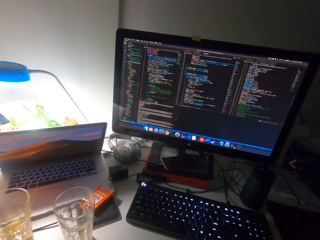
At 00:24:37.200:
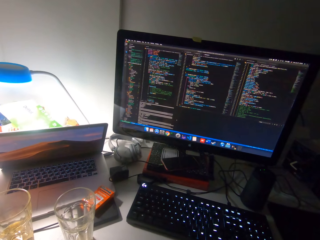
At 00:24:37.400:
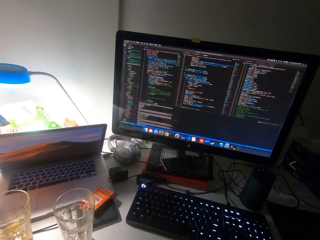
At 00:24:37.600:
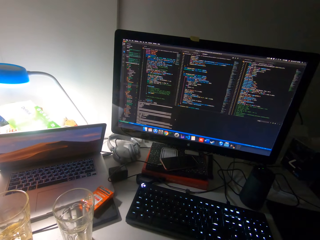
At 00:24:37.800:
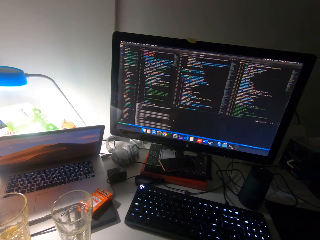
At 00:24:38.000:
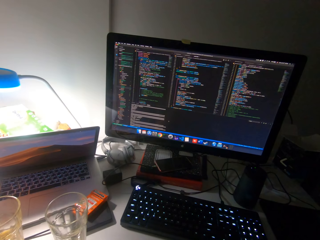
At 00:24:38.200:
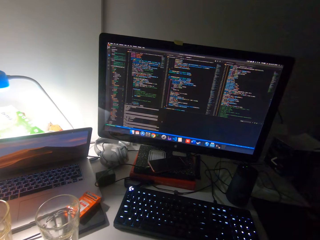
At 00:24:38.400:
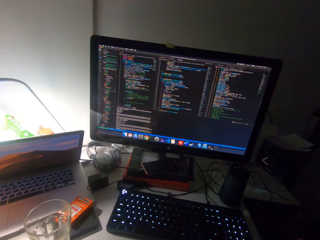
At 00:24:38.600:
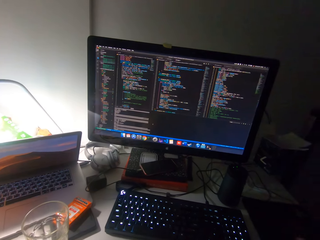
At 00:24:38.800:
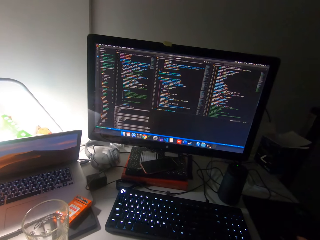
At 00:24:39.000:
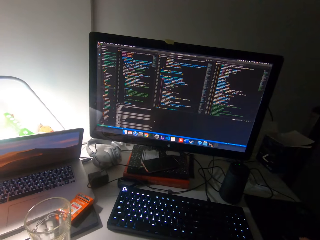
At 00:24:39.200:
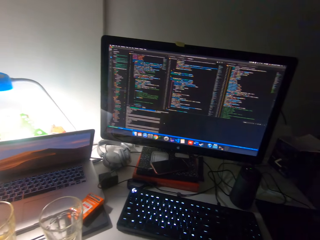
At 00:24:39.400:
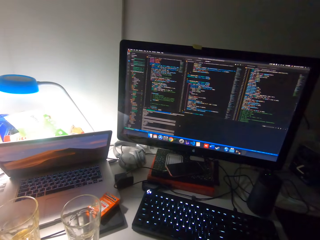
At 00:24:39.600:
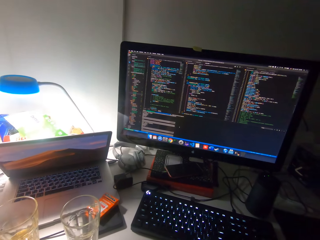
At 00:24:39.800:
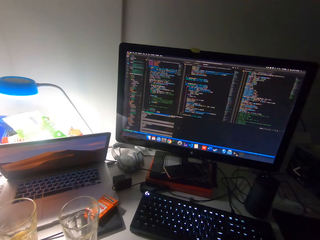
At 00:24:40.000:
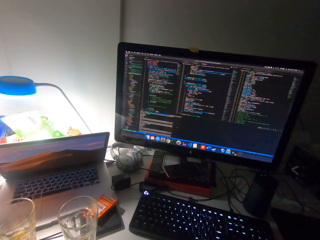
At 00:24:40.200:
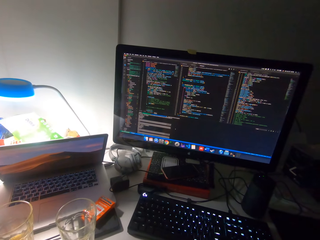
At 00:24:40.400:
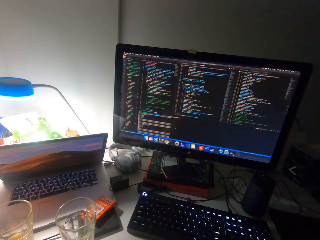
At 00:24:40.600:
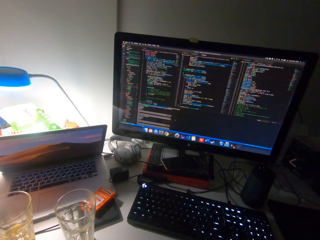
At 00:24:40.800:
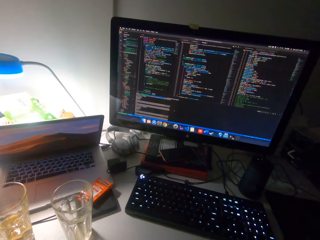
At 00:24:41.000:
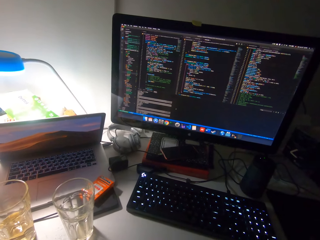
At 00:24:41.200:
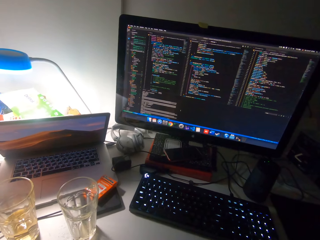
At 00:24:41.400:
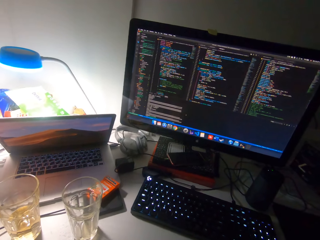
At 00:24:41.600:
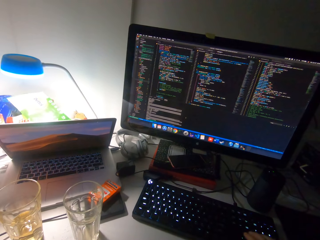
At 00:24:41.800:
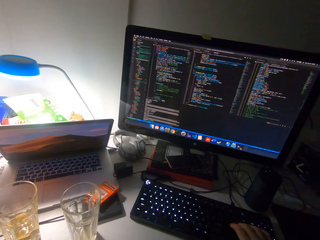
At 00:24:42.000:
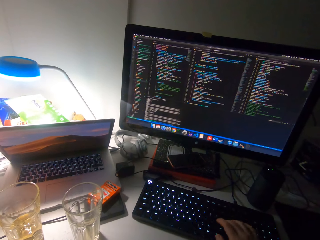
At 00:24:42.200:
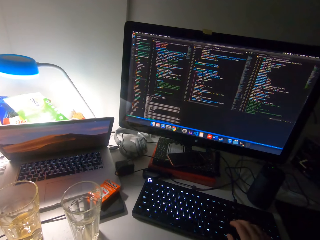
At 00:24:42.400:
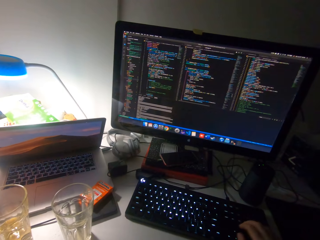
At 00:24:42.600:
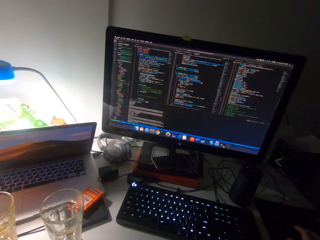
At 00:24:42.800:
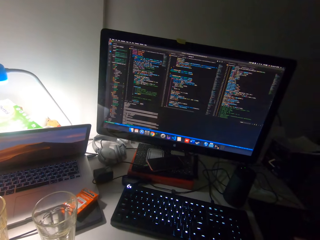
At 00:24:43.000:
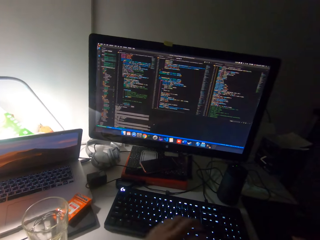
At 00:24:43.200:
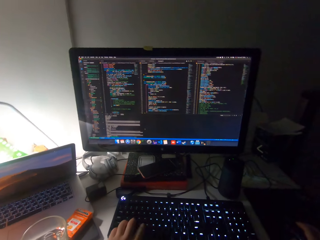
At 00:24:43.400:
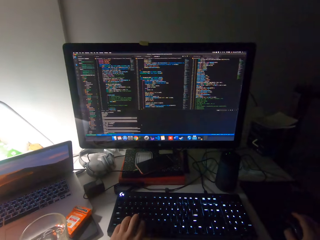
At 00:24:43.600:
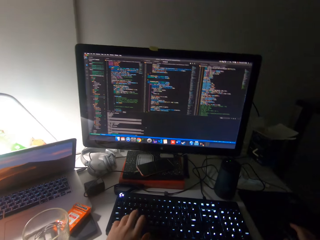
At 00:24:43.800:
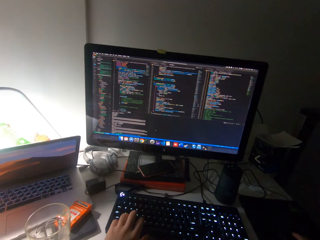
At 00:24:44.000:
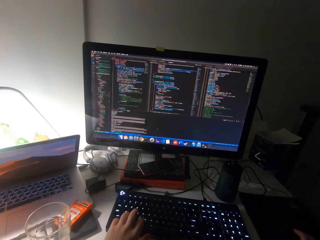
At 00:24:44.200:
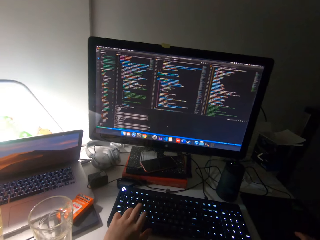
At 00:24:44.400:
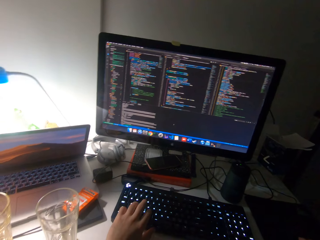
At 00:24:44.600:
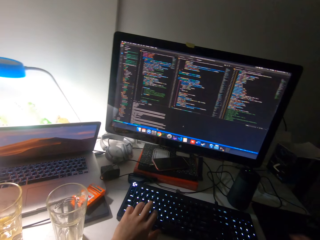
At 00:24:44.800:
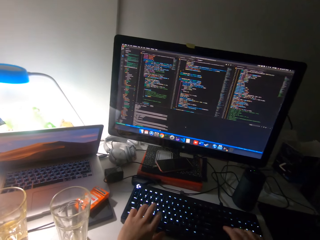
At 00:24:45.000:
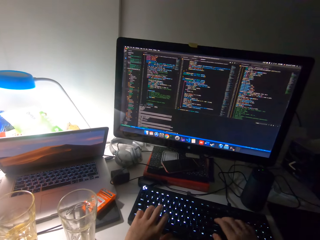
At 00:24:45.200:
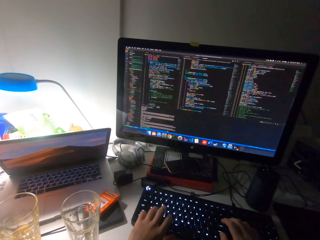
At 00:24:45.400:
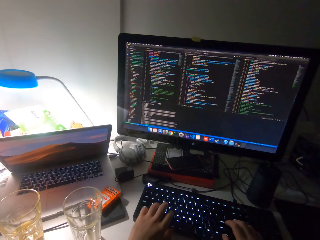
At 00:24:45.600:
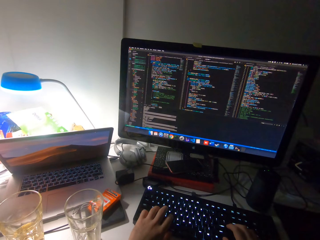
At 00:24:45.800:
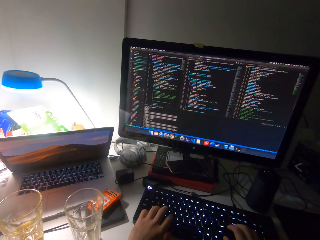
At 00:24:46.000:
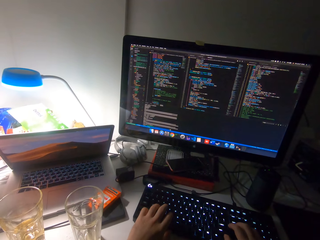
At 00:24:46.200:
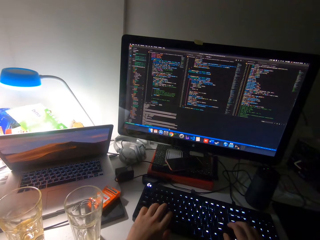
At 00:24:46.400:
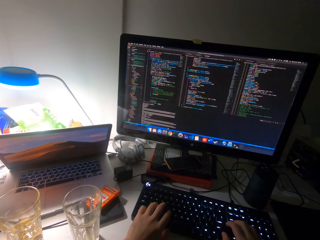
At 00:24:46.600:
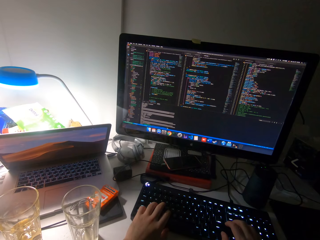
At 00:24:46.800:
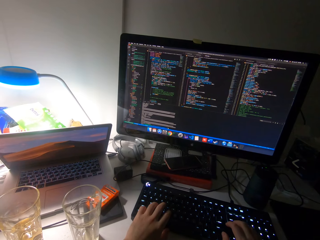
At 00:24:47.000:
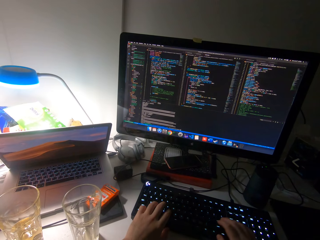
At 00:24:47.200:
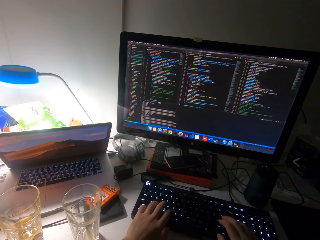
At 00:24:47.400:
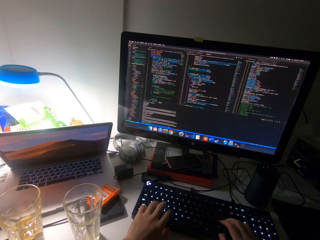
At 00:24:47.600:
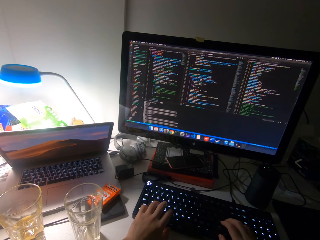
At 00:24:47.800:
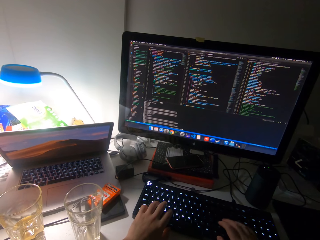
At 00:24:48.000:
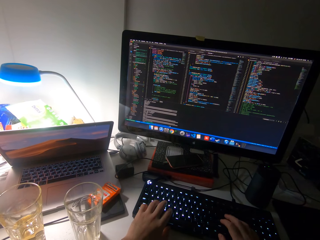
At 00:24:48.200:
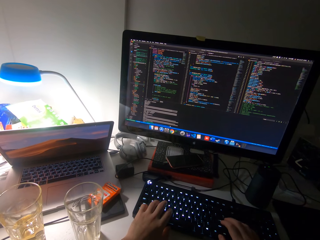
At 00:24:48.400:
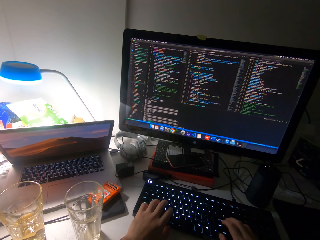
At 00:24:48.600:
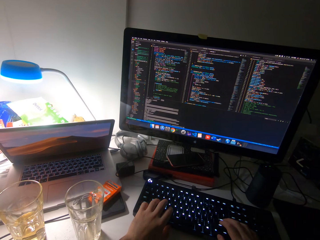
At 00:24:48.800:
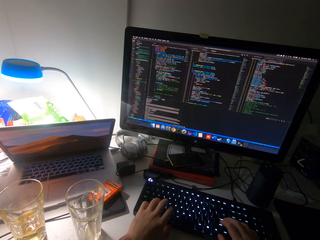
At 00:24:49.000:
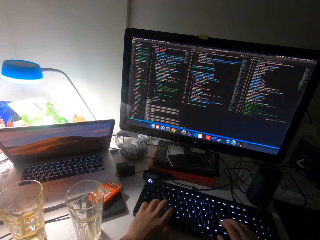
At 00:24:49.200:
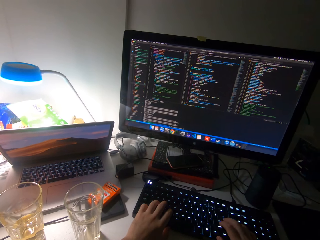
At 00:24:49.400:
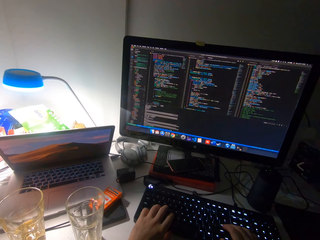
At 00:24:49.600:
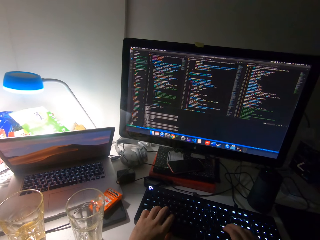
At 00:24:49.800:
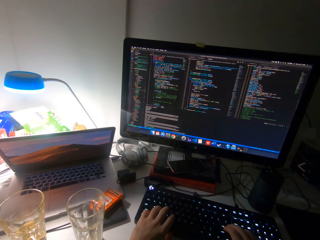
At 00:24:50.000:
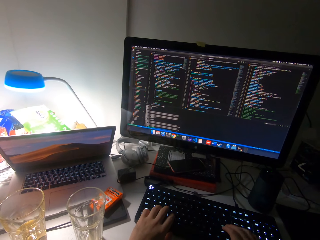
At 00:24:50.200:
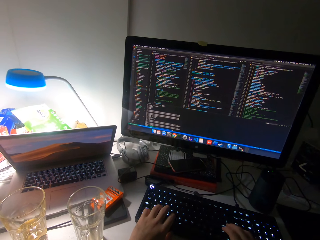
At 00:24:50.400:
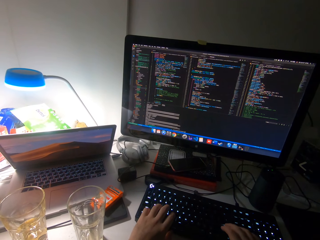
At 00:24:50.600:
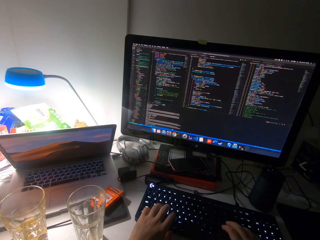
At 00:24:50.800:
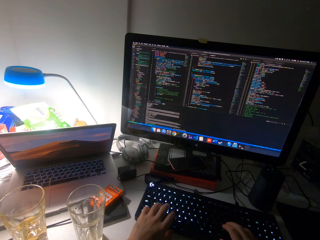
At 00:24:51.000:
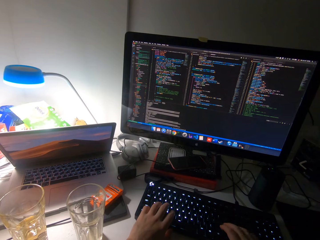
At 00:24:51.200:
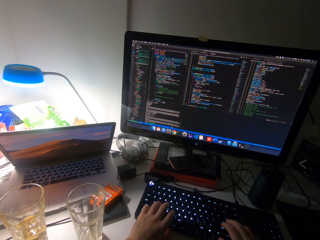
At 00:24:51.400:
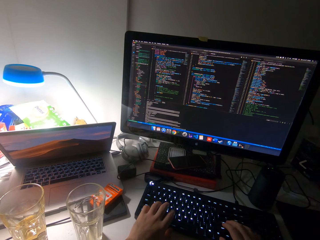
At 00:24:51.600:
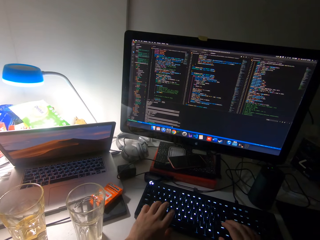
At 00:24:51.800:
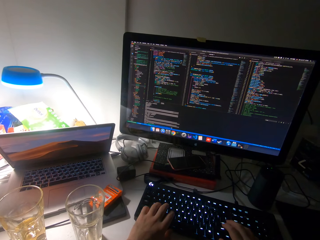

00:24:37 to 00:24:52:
The camera wearer operates the keyboard on the computer desk with his right hand. He operates the keyboard on the computer desk with his left hand. He operates the keyboard on the computer desk with both hands. He operates the keyboard on the computer desk with his right hand.

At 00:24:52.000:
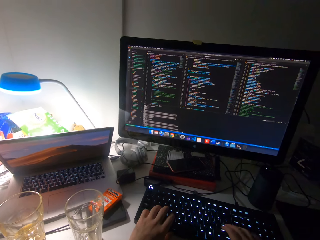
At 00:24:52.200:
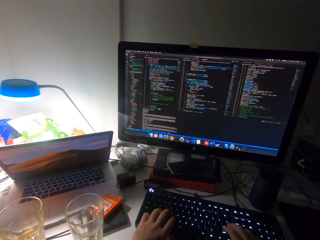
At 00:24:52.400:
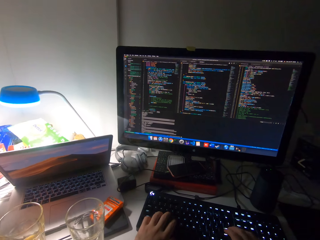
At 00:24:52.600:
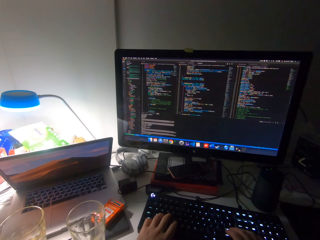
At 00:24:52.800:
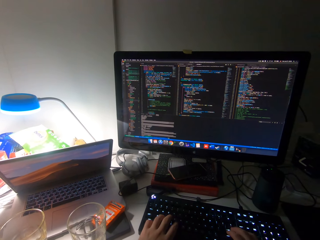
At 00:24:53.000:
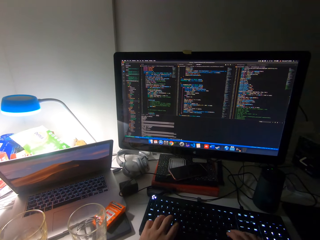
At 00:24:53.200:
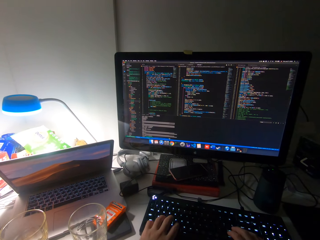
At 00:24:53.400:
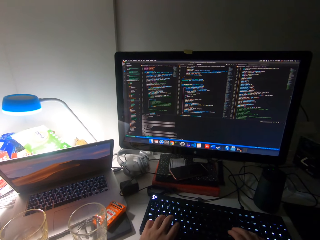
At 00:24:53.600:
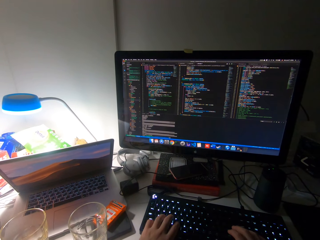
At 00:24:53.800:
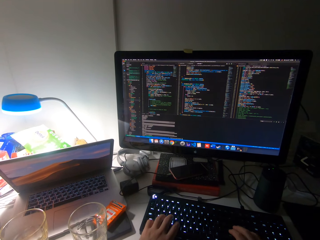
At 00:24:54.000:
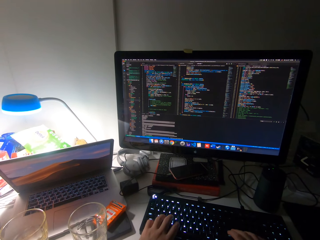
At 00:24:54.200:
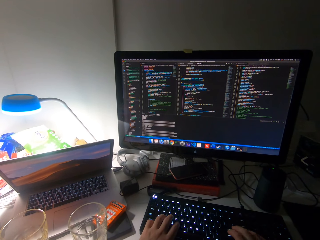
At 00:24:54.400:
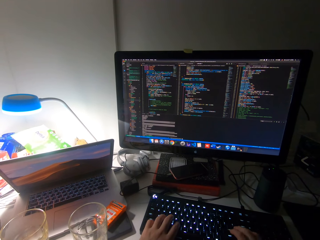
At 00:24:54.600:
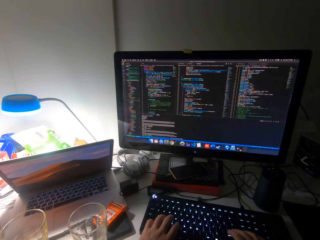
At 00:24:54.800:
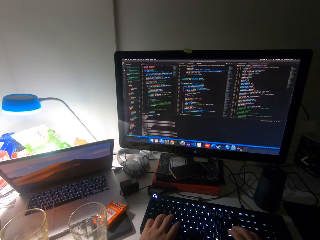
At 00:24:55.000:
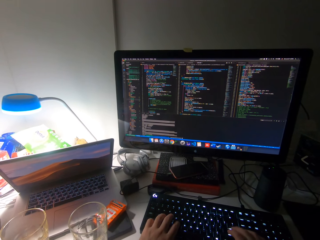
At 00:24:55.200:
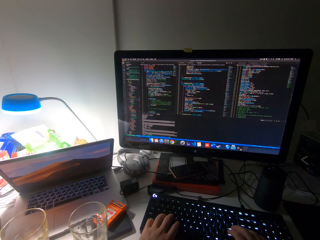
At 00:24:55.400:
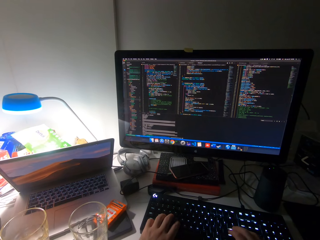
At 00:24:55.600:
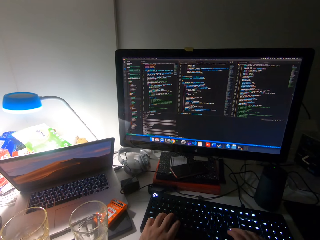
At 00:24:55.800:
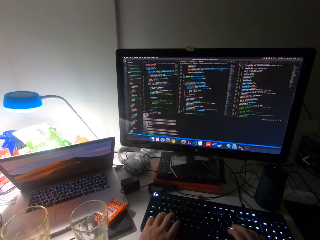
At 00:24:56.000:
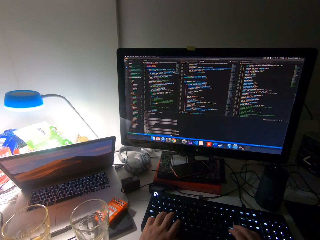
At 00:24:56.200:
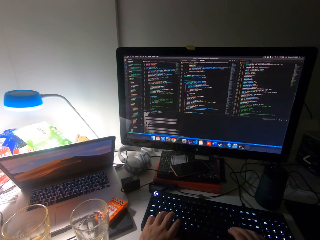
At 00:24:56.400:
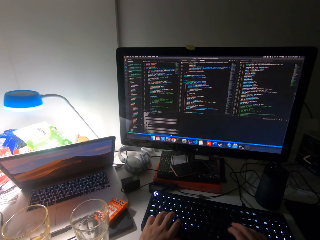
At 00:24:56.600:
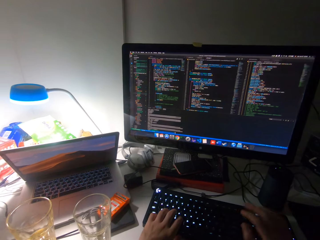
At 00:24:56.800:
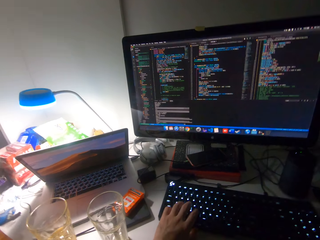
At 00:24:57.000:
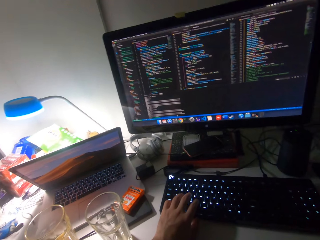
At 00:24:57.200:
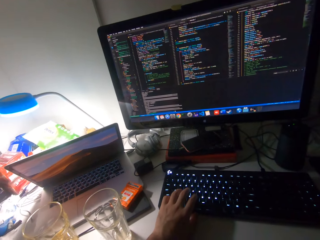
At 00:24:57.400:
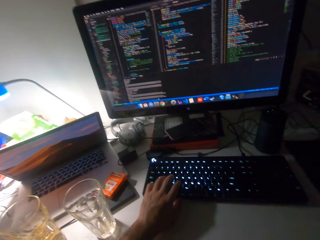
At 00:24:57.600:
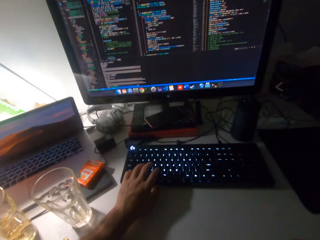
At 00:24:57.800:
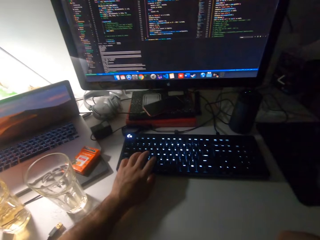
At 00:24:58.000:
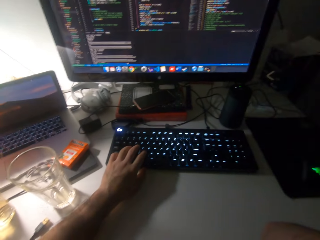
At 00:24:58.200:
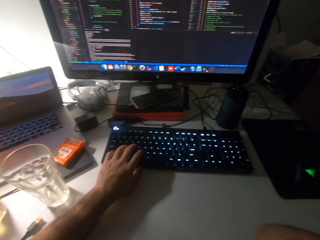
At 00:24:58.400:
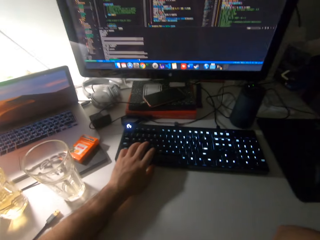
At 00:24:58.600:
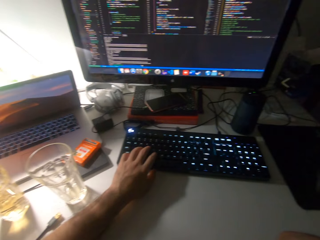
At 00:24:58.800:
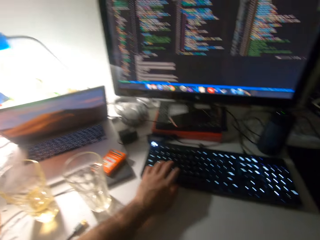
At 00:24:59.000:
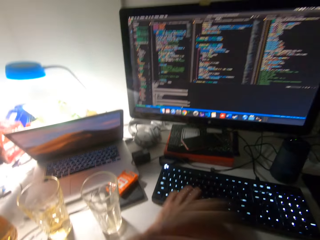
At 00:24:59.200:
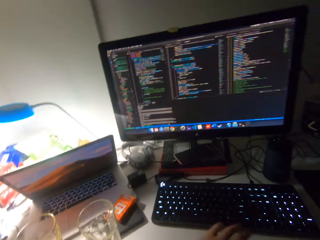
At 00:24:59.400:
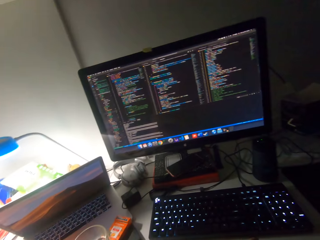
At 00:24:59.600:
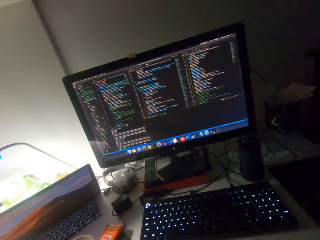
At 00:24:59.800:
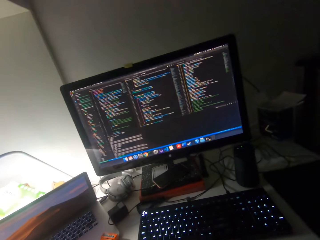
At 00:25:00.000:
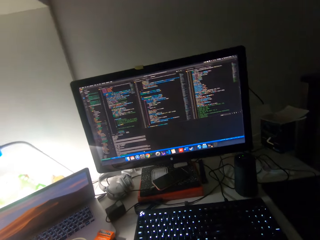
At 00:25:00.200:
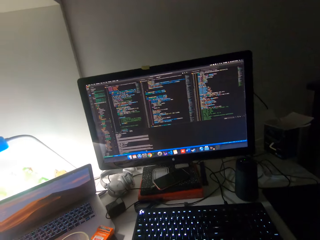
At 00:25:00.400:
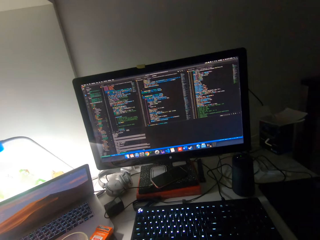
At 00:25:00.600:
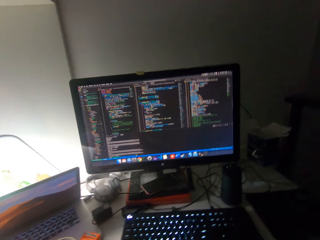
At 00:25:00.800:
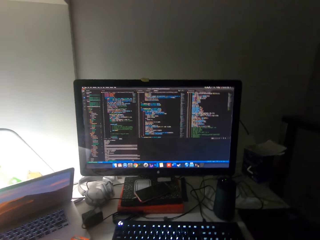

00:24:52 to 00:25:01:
The camera wearer scrolls the mouse.
